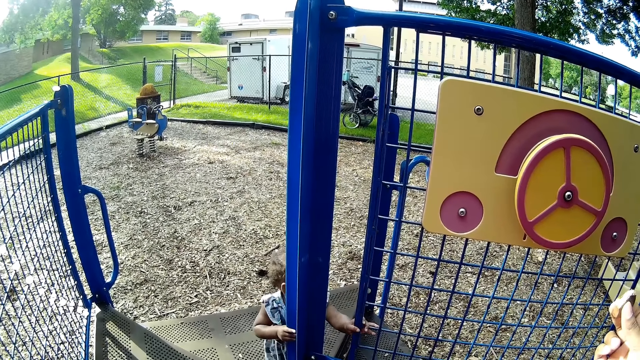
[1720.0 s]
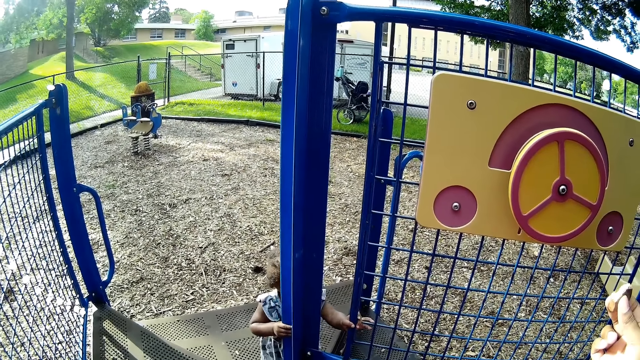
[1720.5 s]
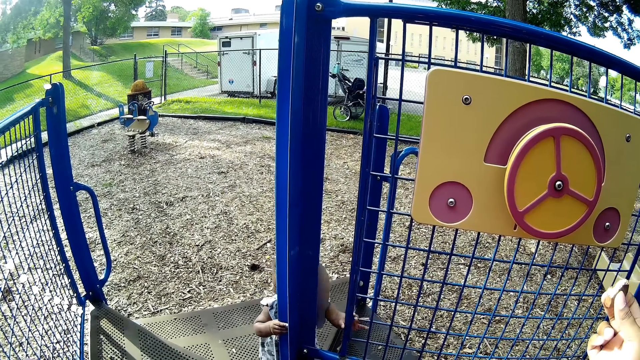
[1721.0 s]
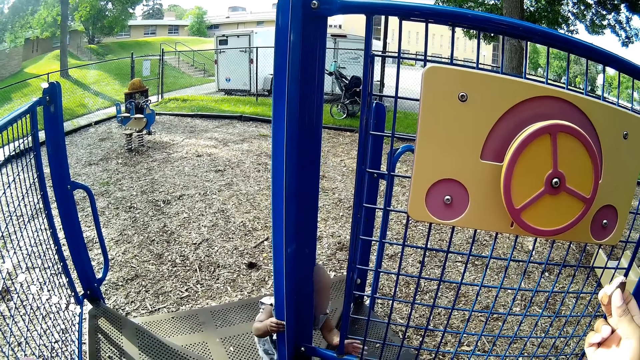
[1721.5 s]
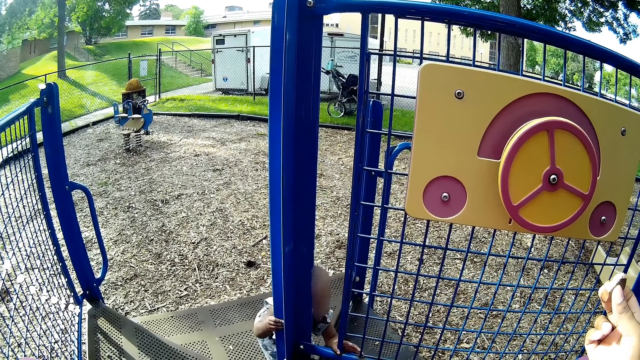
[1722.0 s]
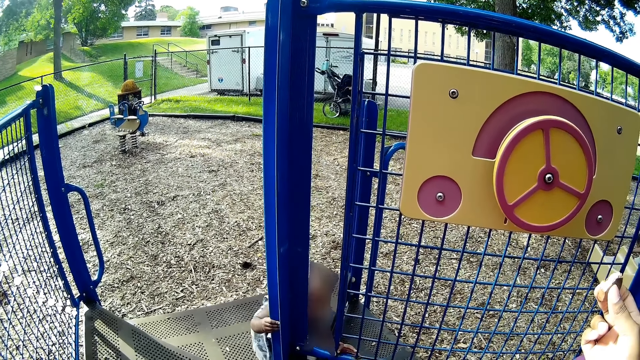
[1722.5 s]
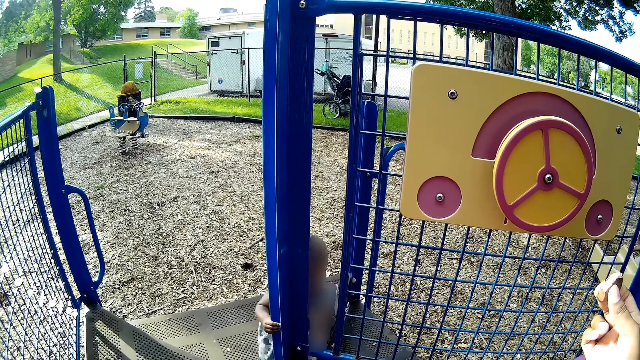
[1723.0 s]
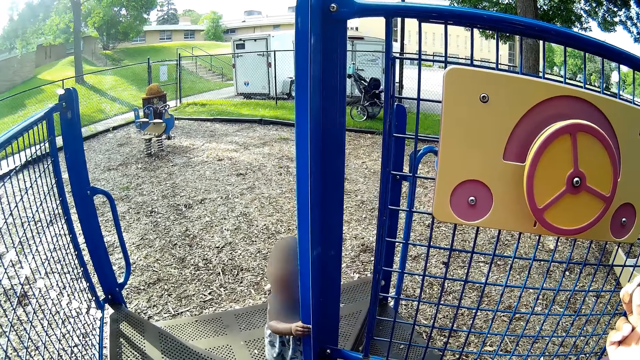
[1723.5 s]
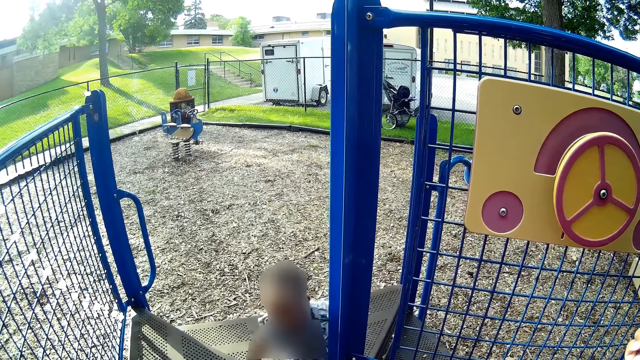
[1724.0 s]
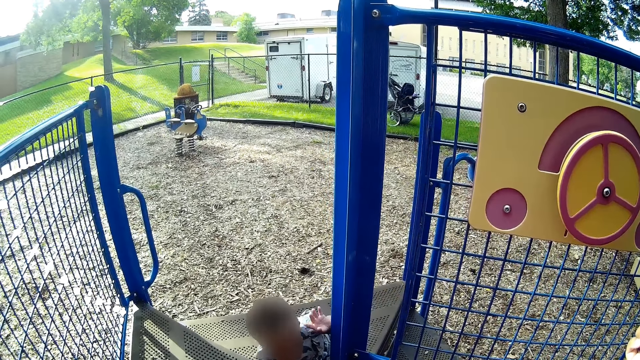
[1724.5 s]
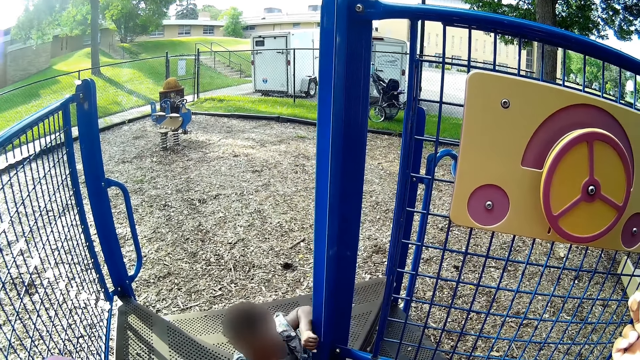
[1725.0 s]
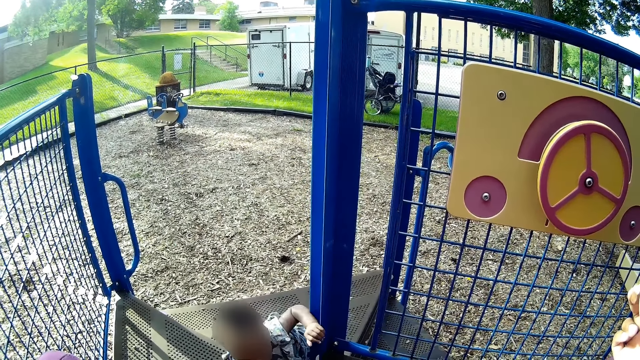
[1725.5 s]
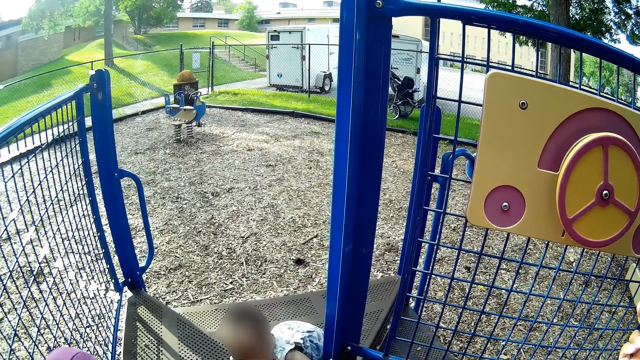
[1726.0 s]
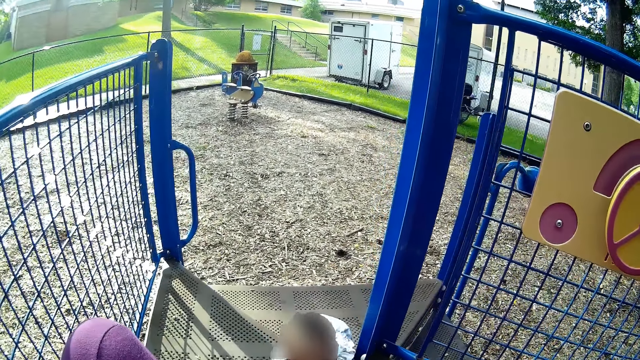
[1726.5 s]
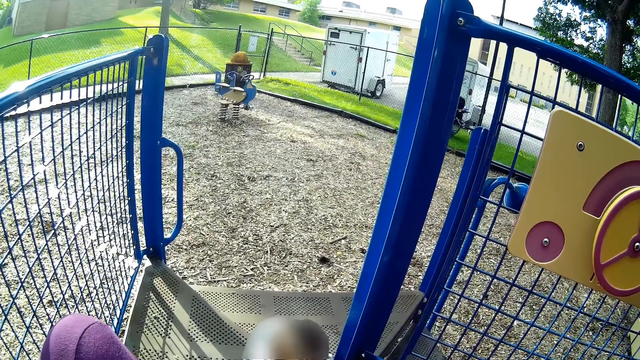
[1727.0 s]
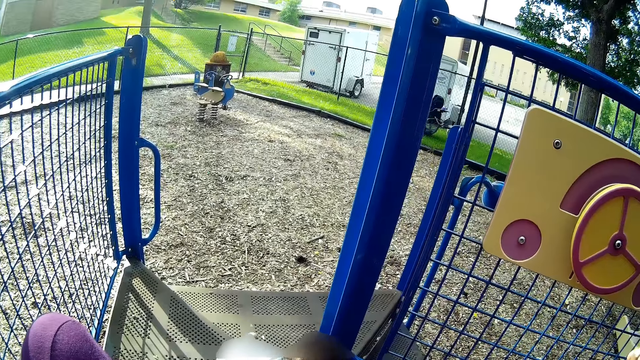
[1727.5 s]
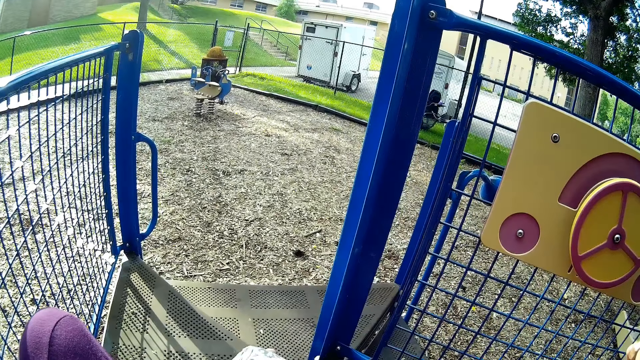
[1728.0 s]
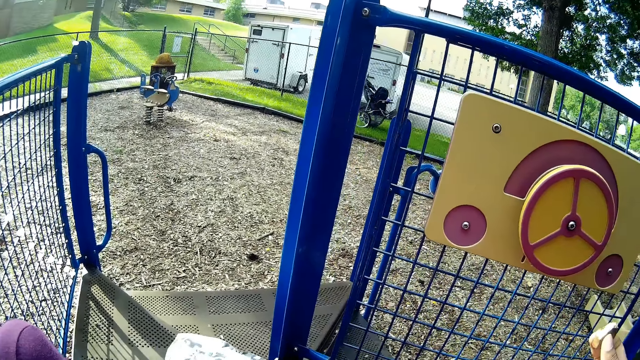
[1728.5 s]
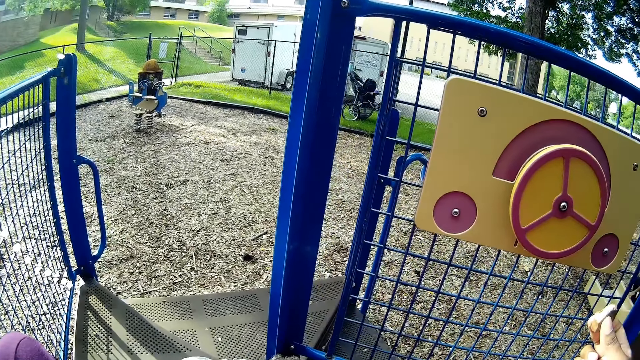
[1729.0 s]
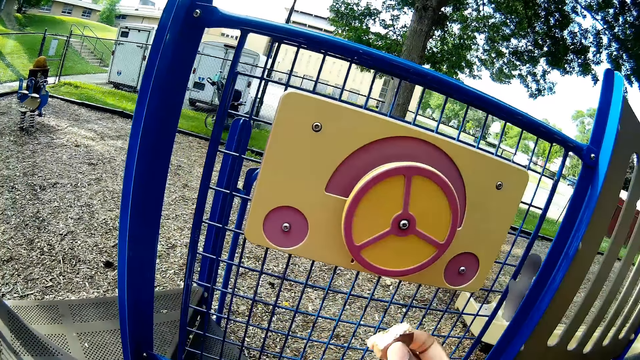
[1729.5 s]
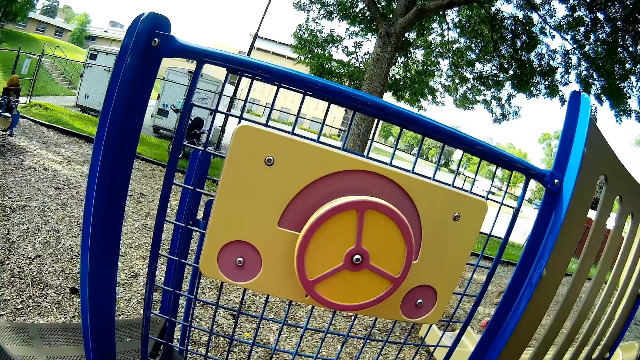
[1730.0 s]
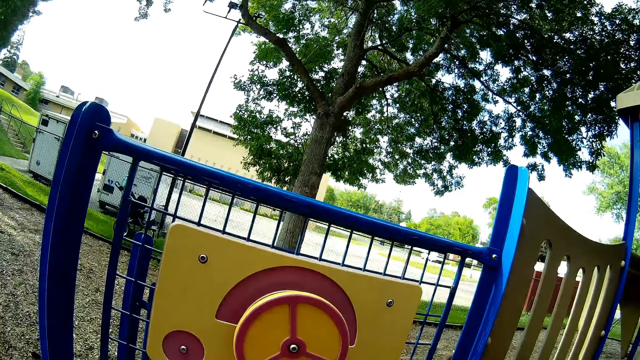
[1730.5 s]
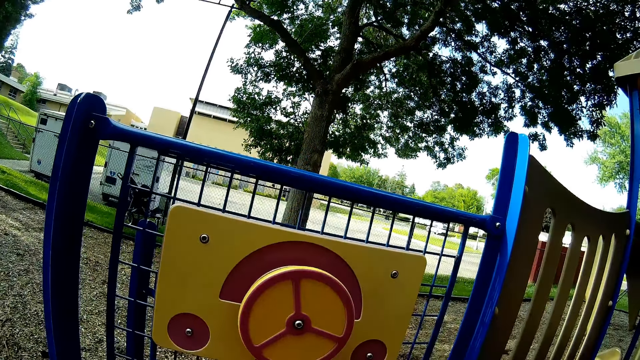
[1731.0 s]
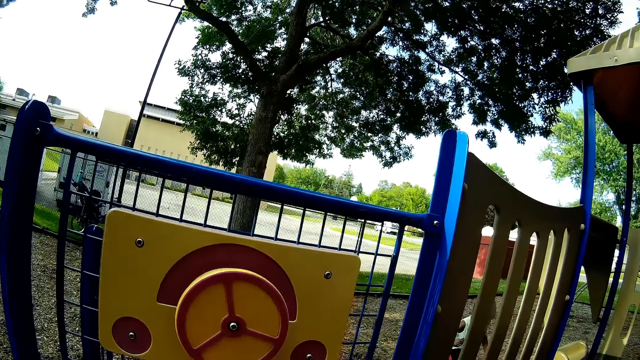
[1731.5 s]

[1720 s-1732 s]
The camera wearer interacts with a baby.

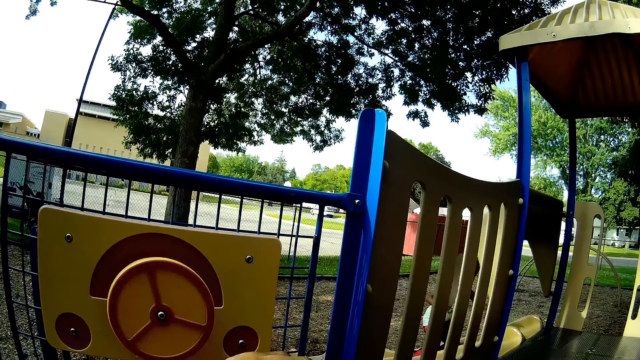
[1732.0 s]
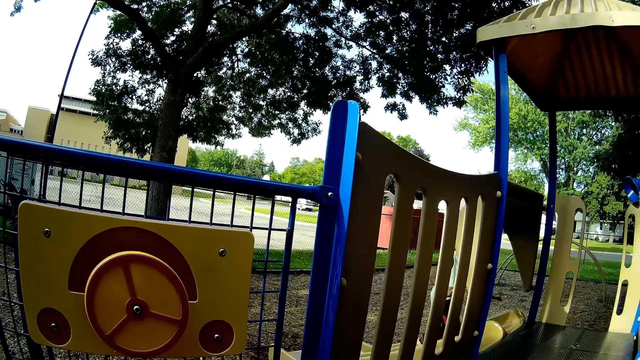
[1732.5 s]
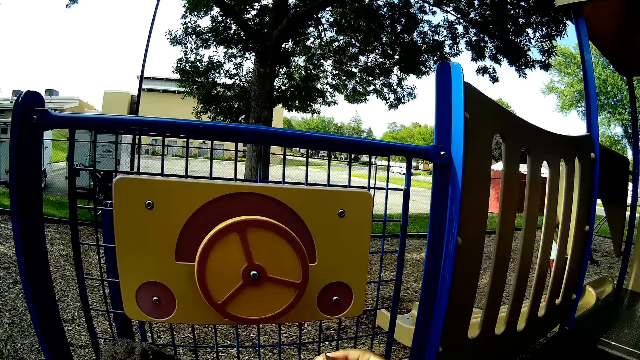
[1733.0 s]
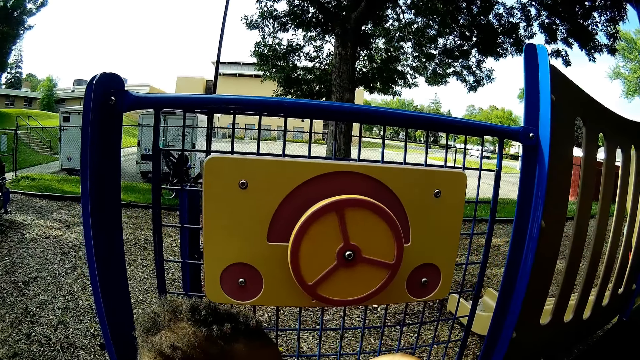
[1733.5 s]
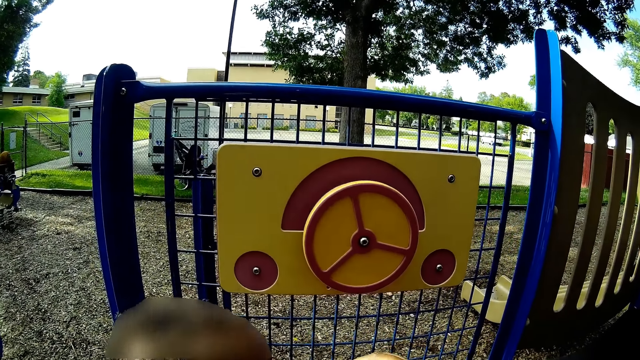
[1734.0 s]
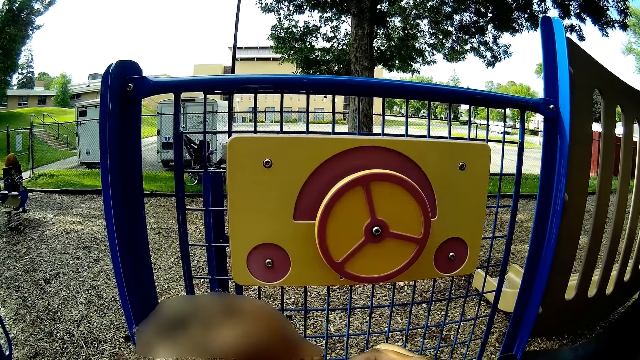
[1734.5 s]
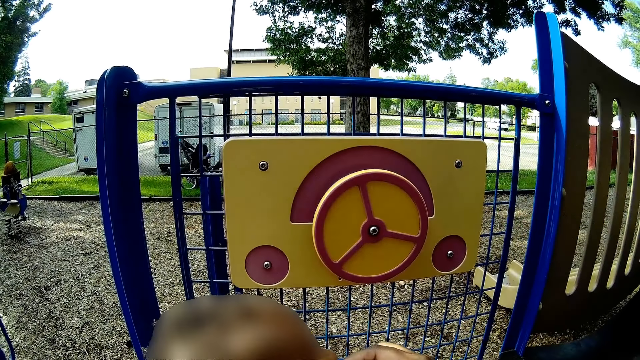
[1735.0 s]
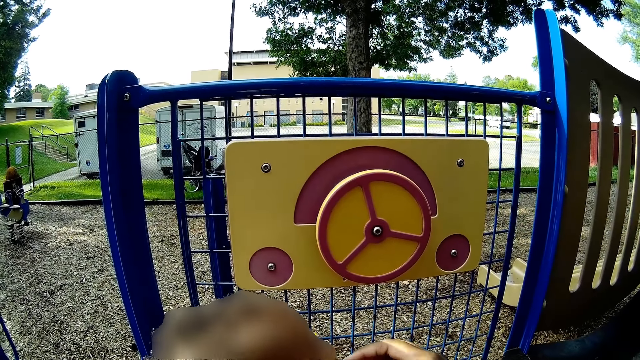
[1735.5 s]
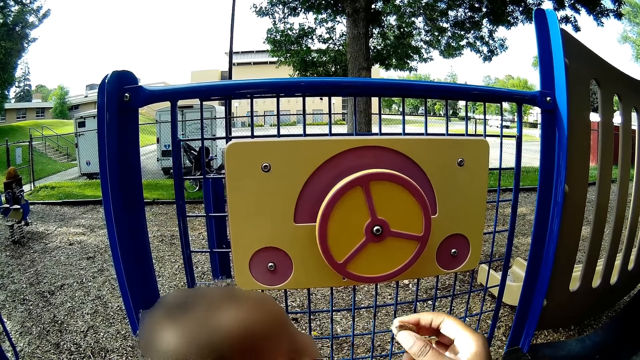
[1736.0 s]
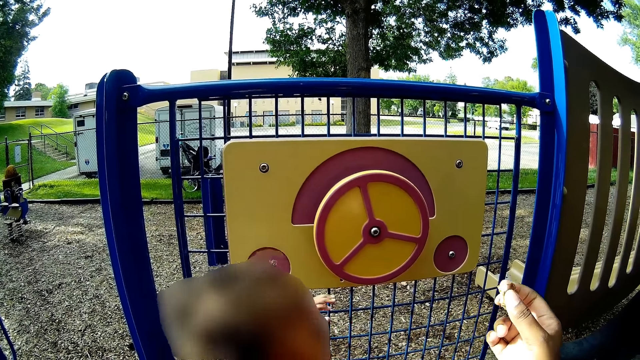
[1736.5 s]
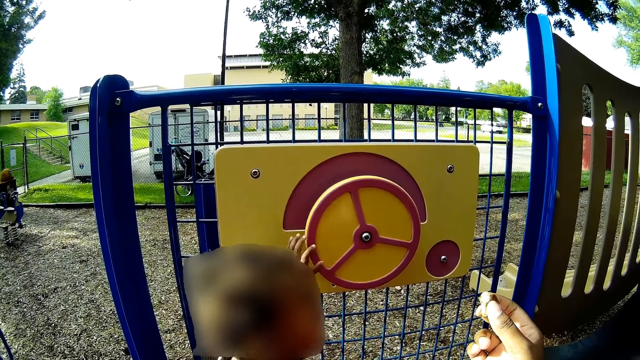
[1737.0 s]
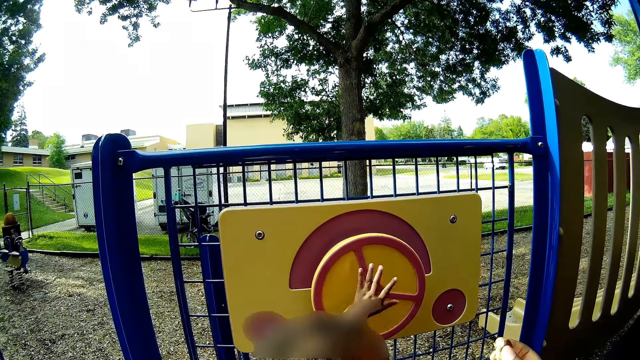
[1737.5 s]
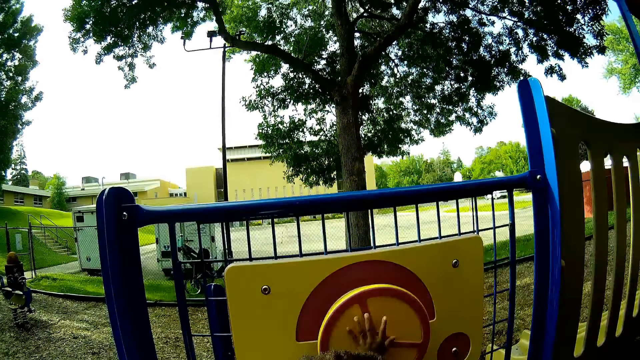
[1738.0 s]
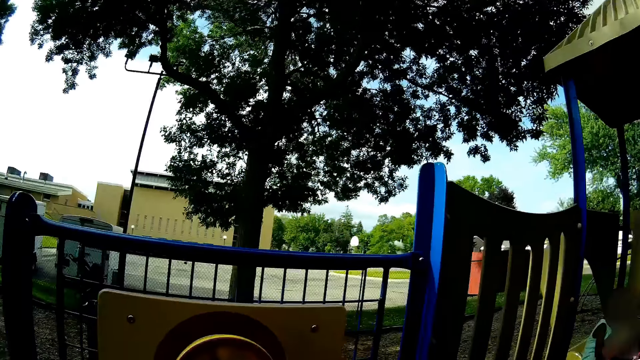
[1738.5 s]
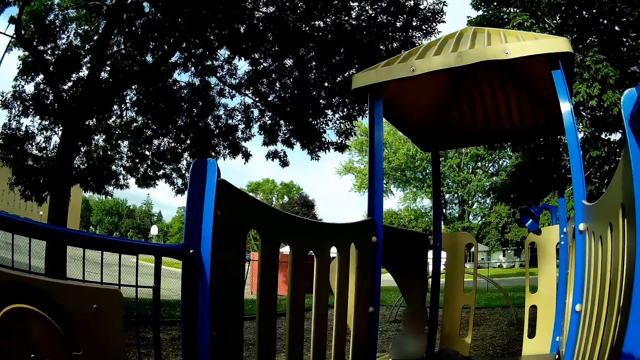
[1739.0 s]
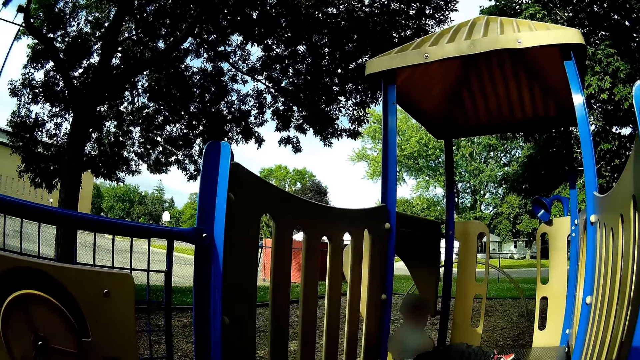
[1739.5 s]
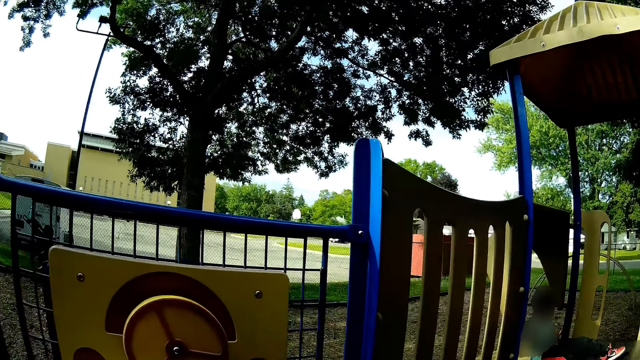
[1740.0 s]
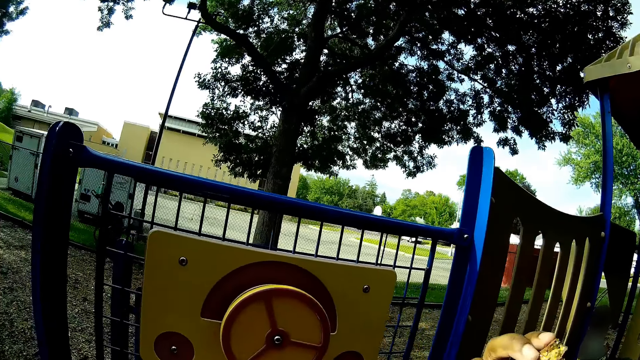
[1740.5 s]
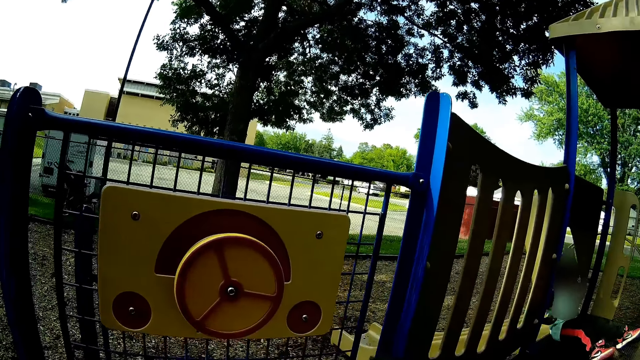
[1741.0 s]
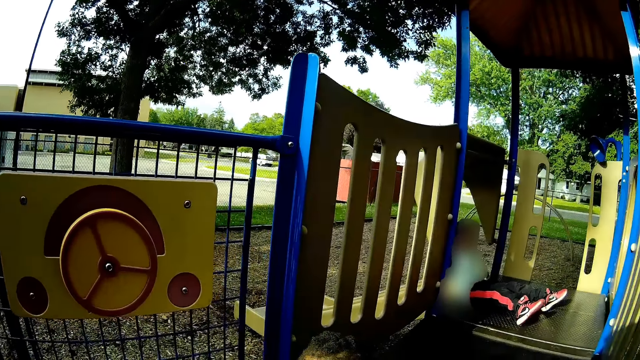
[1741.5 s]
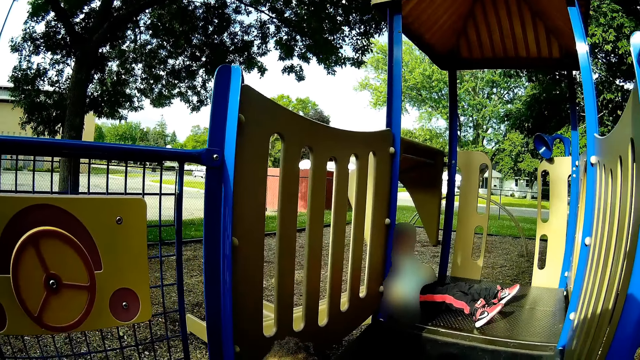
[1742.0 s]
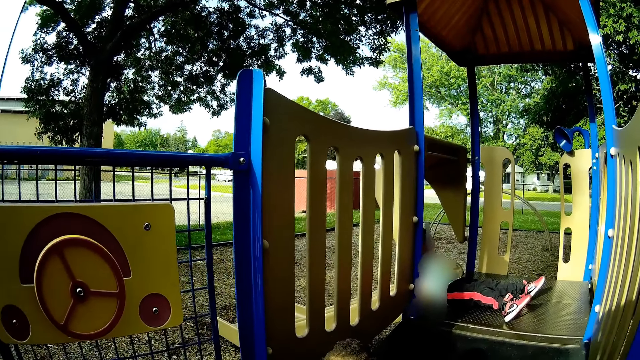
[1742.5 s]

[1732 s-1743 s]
The camera wearer feeds a baby snacks with her right hand.
